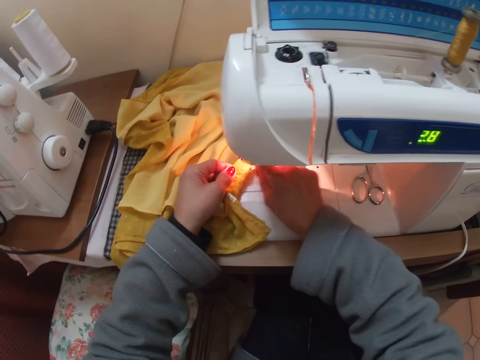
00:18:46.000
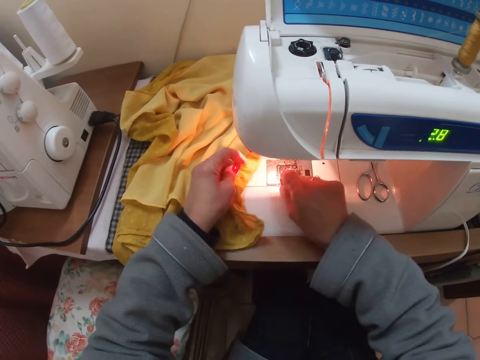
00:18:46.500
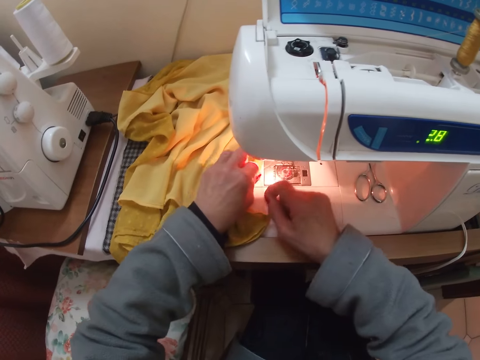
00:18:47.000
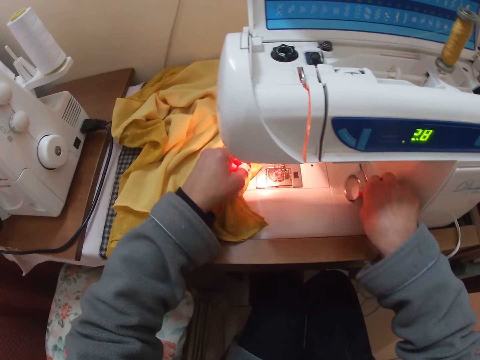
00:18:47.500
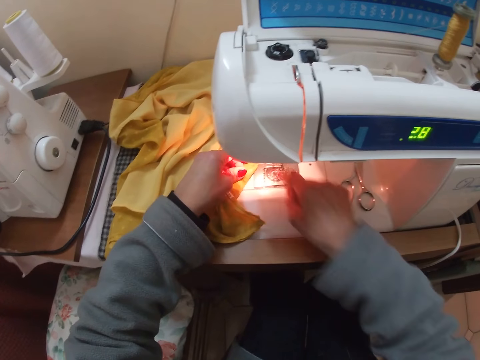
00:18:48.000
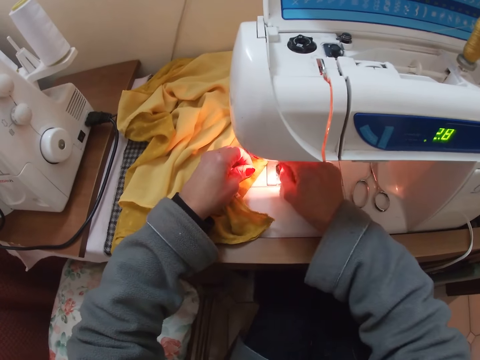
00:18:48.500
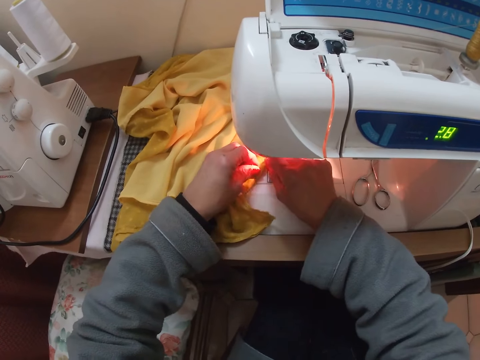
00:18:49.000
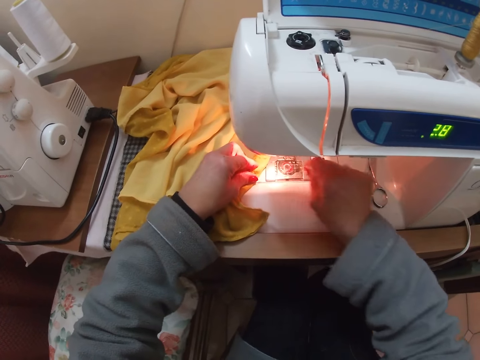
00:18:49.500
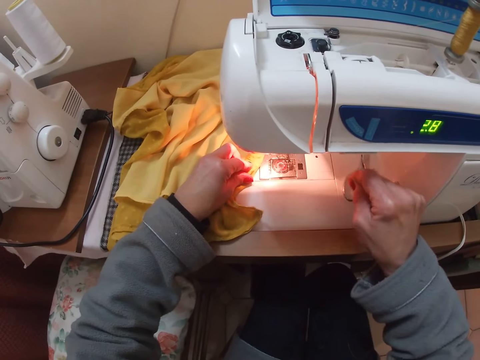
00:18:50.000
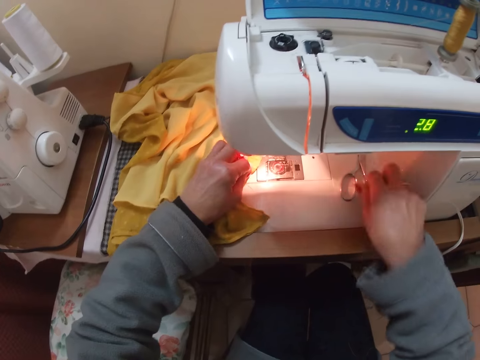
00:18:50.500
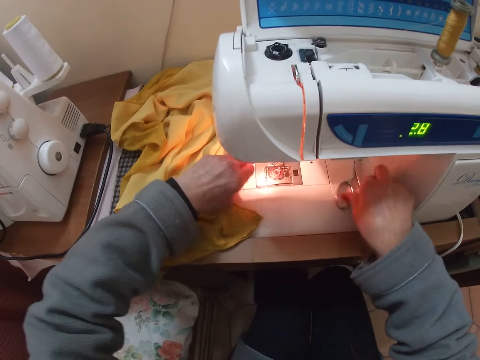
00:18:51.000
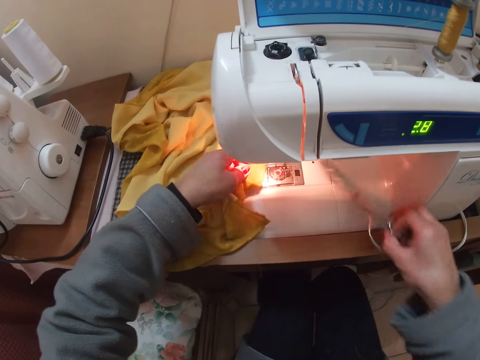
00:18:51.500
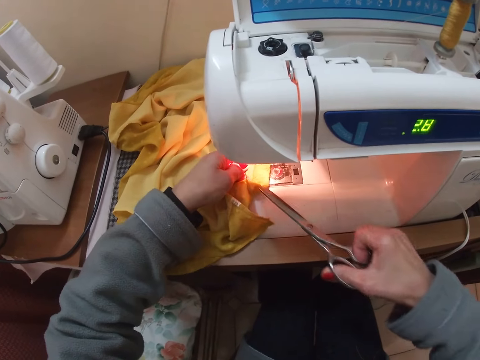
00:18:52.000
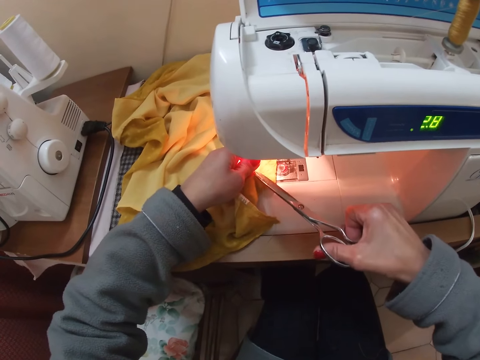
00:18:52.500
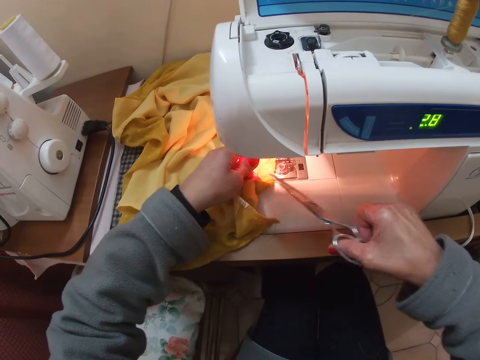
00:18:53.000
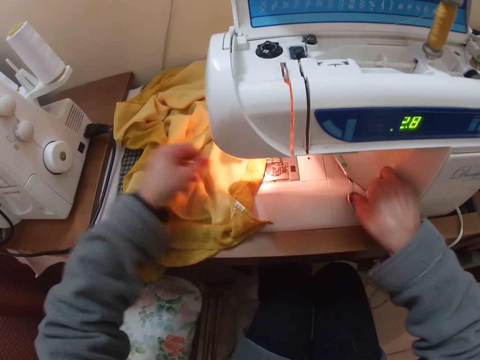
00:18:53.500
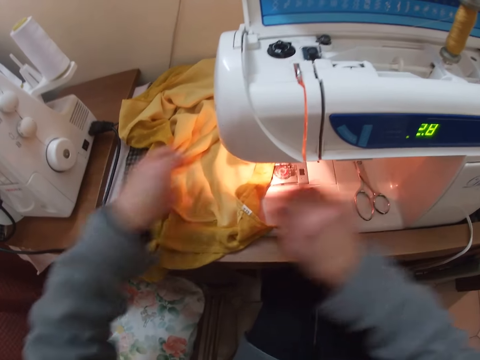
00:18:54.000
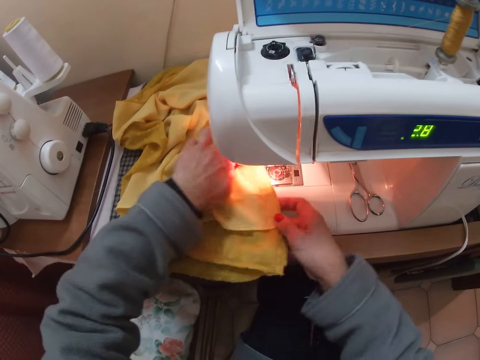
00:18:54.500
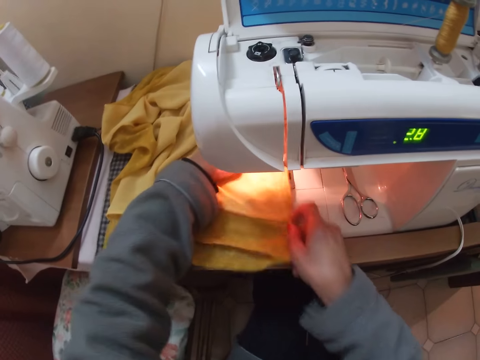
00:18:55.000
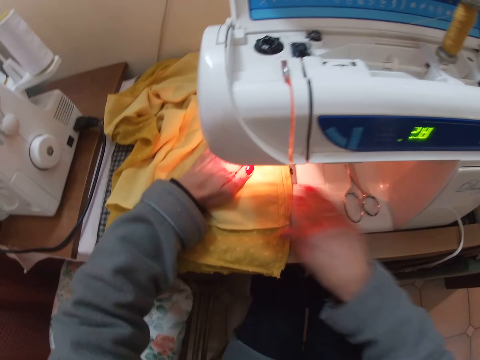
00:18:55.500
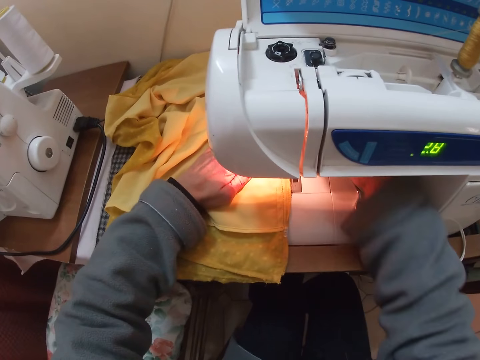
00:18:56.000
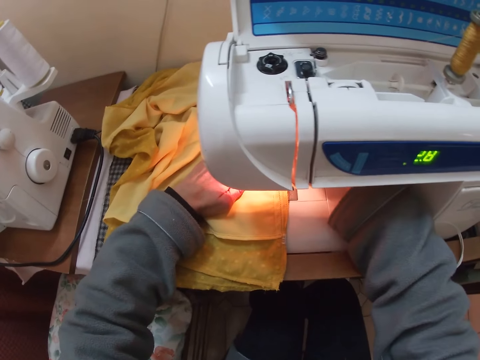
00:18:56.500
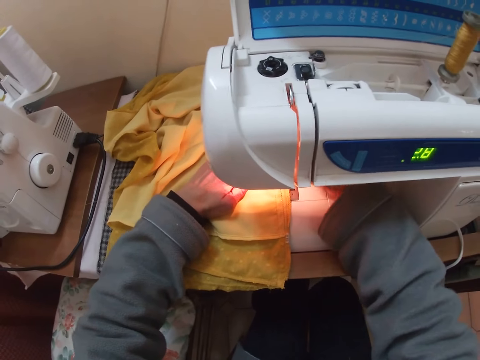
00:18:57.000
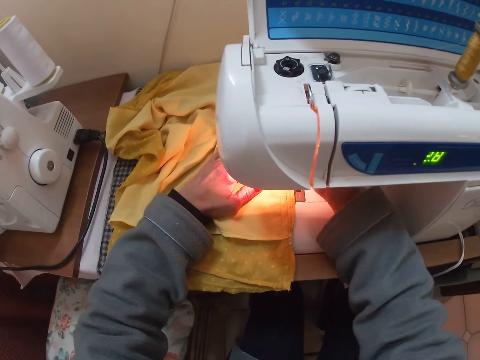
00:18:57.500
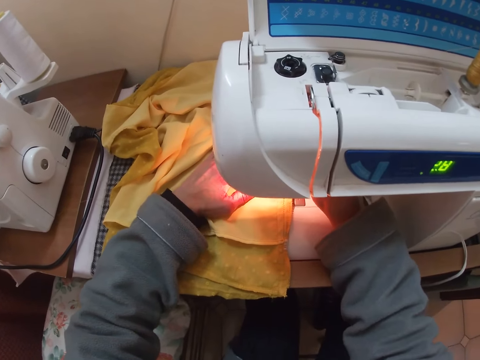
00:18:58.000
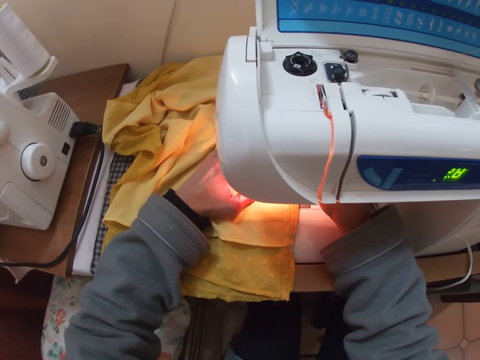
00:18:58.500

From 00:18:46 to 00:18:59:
The camera wearer pulls out thread from the piece of cloth. They move the scissors on the overlocking sewing machine and touch the scissors on the sewing machine. They pull out thread from the piece of cloth again. They pick up the scissors on the overlocking sewing machine. They cut the thread on the cloth with the scissors. They drop the scissors on the overlocking sewing machine. They throw the thread away. They adjust the piece of cloth on the overlocking sewing machine. They adjust the sewing machine.

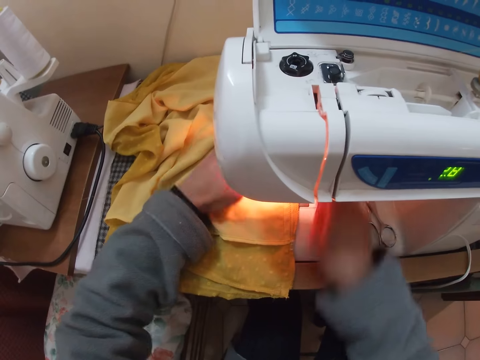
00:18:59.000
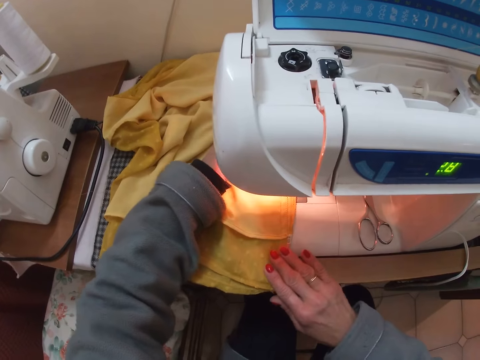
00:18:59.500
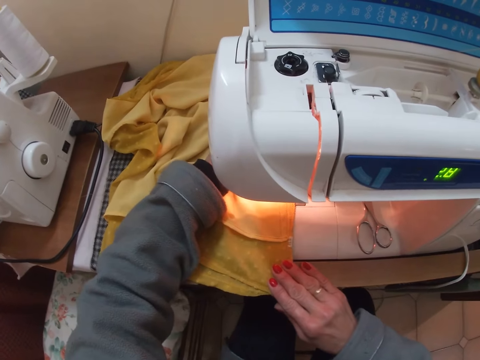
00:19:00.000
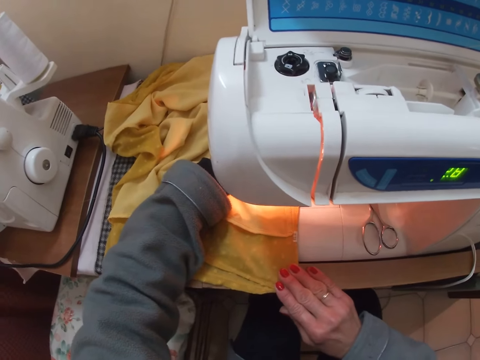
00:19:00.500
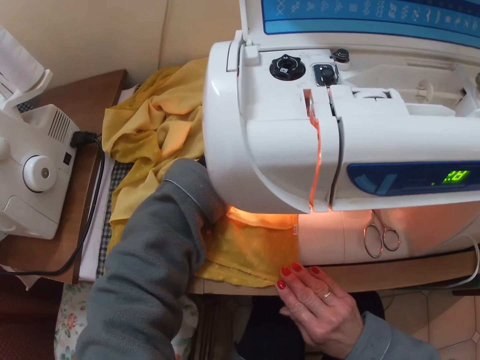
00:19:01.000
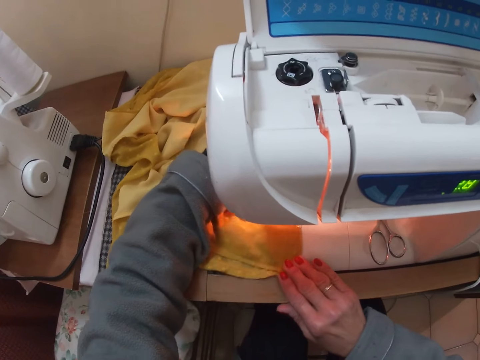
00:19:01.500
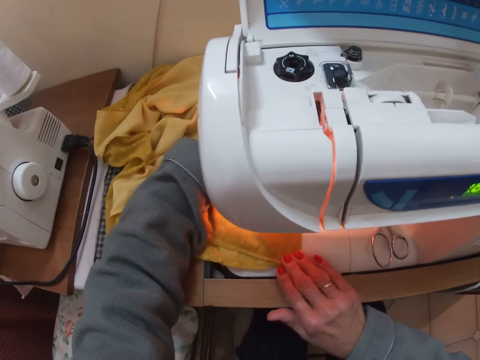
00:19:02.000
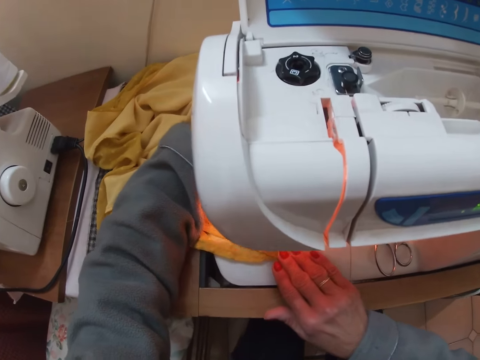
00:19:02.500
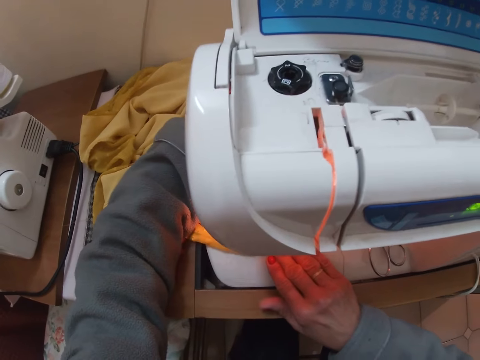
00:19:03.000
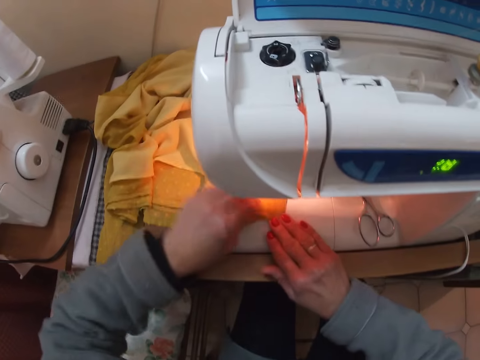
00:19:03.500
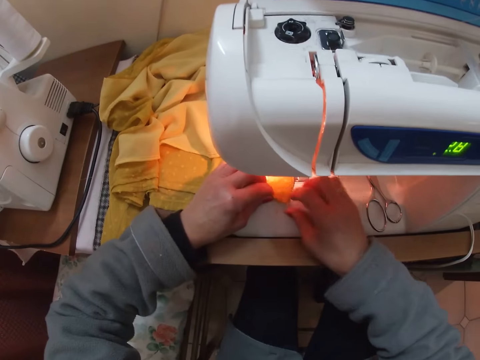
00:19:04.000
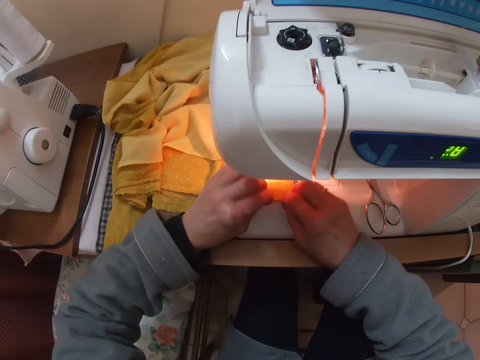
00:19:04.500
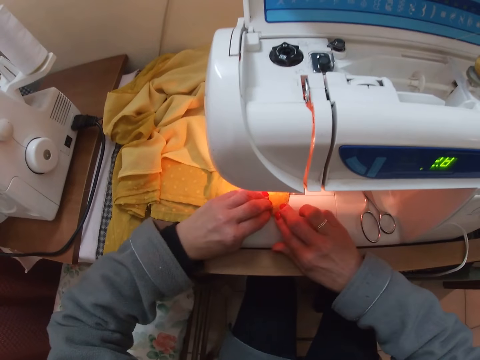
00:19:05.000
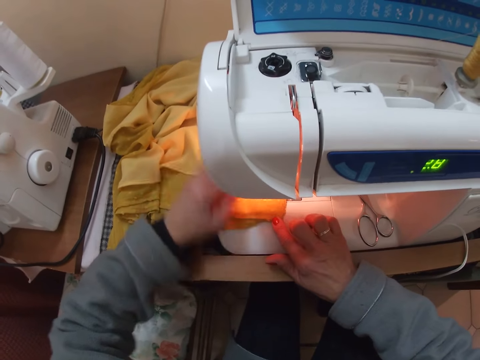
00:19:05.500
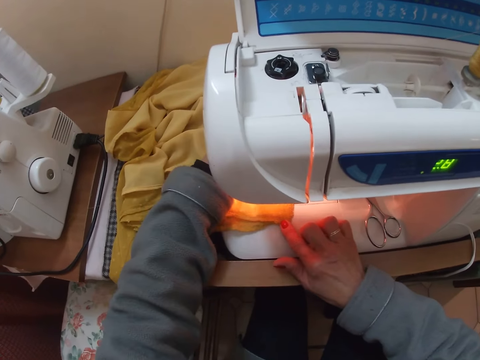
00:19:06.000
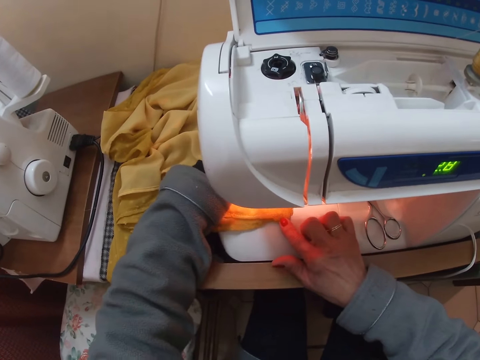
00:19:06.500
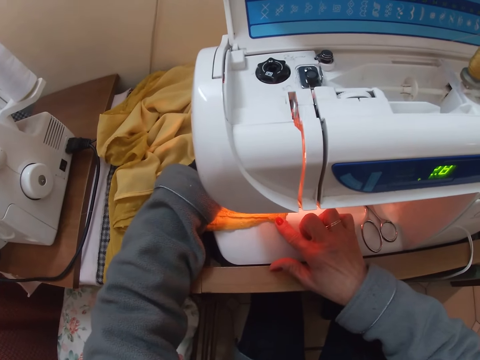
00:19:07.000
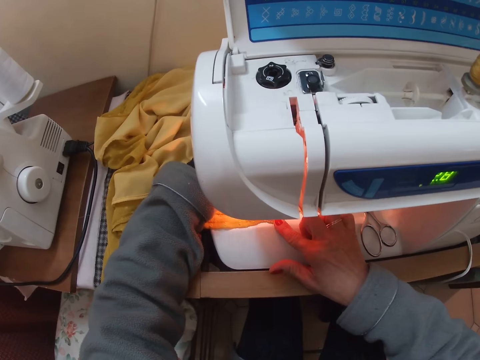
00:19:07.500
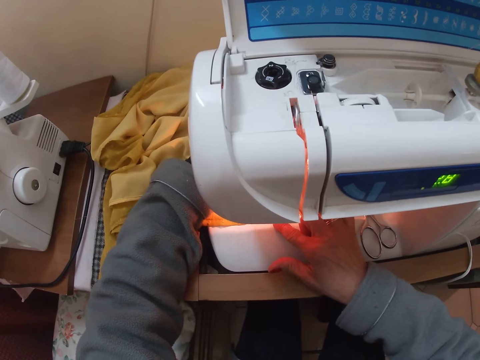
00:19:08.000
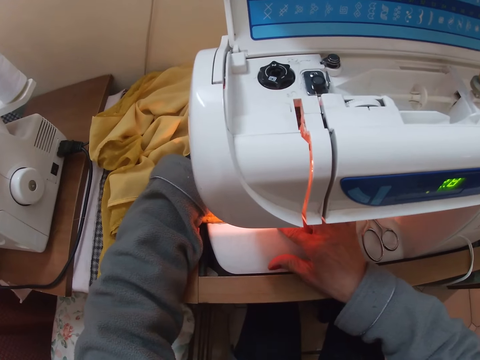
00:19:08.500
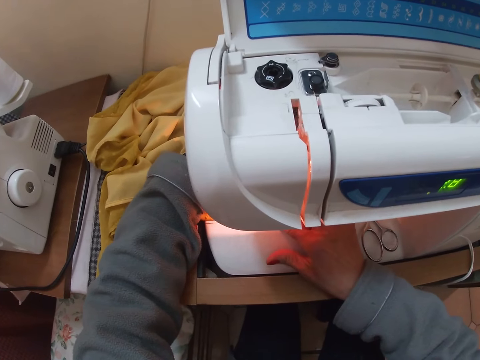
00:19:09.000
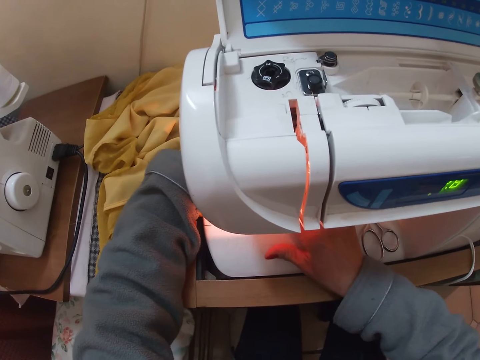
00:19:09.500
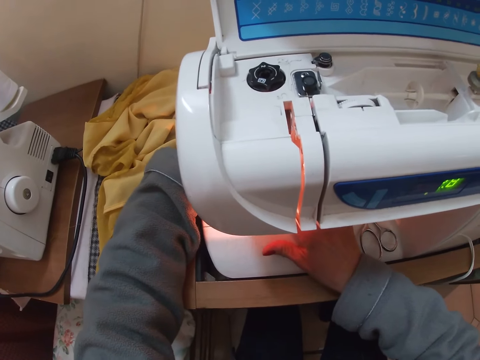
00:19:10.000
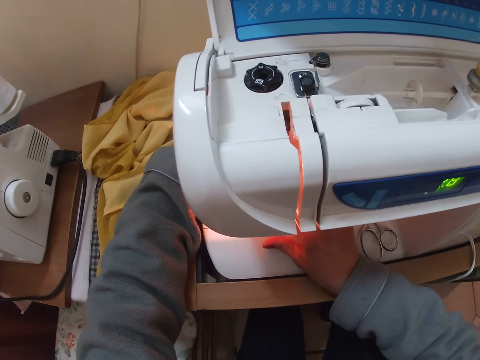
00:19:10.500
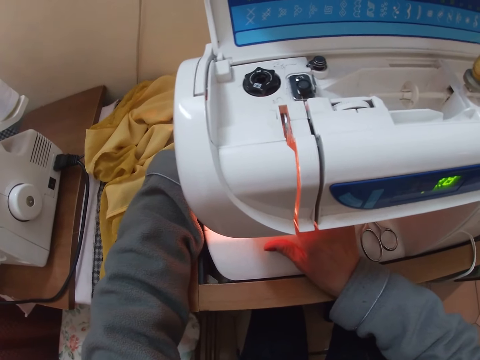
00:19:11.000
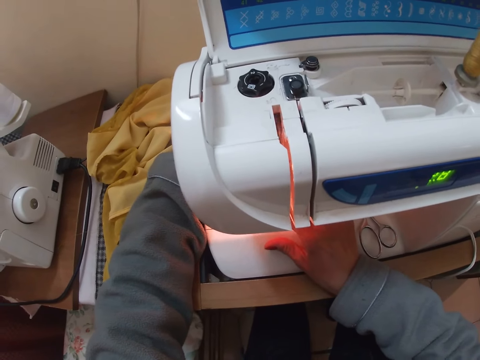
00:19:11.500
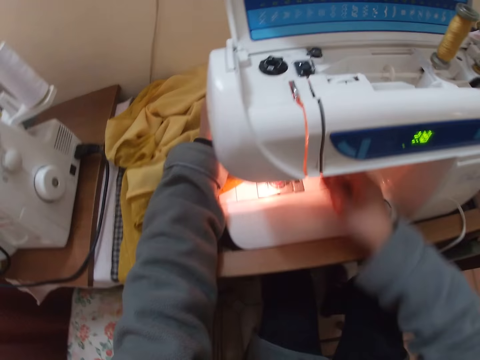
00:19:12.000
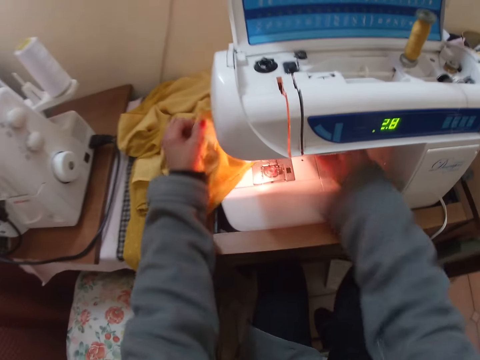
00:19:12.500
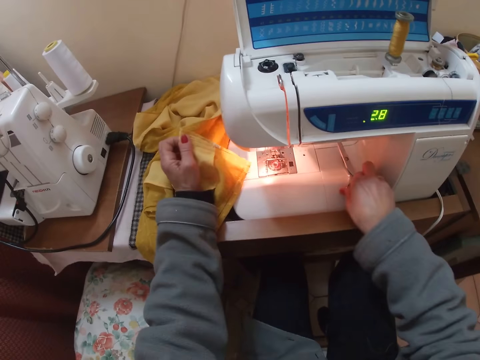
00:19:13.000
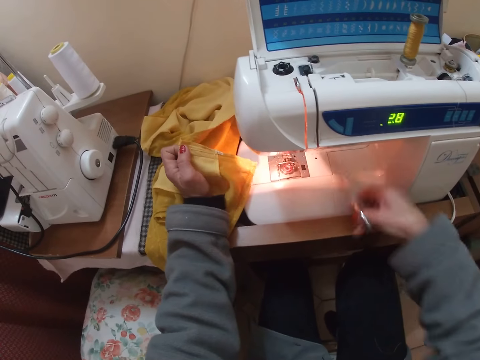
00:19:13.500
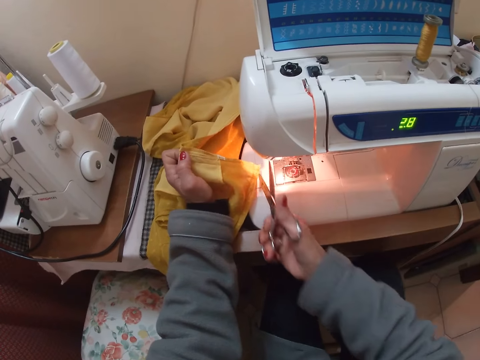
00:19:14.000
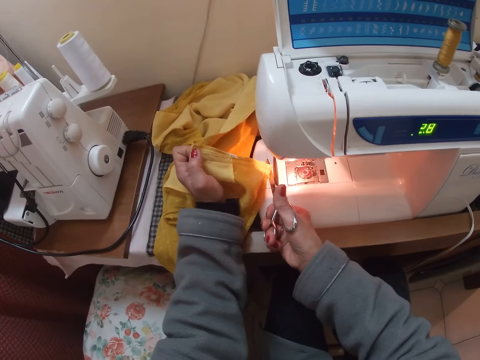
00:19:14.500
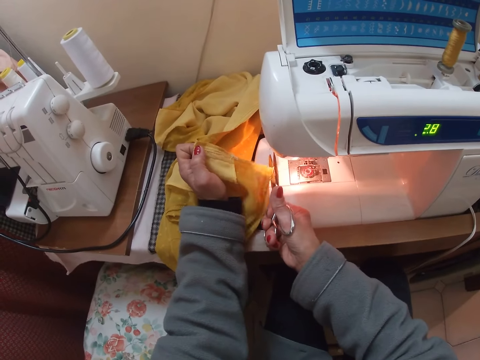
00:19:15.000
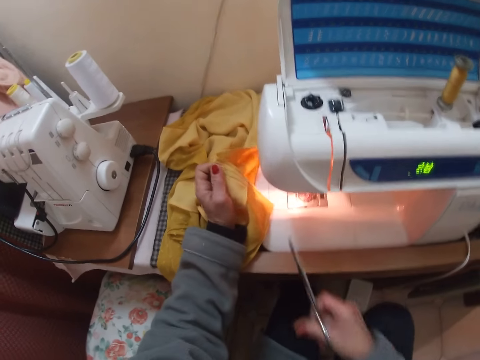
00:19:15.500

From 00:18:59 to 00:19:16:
The camera wearer sews the cloth on the overlocking sewing machine. They adjust the piece of cloth on the overlocking sewing machine. They sew the cloth on the overlocking sewing machine again. They stop sewing the cloth. They pick up the scissors on the overlocking sewing machine. They cut the thread on the cloth with the scissors.
